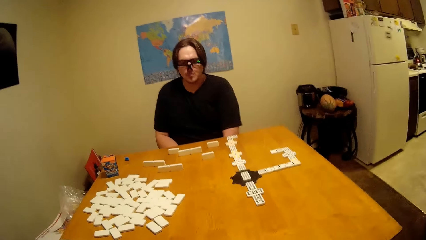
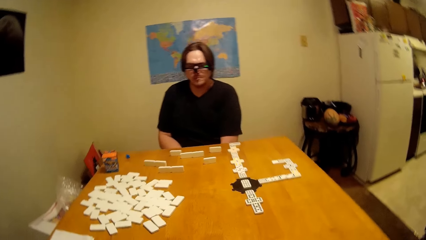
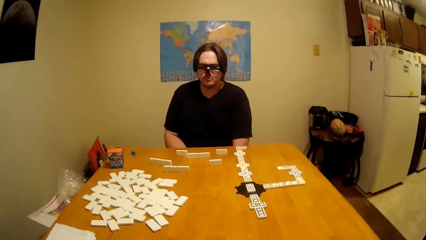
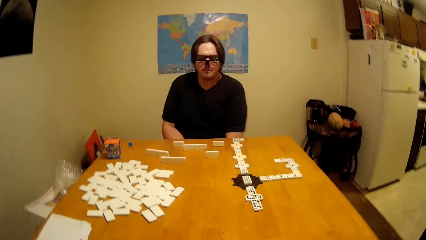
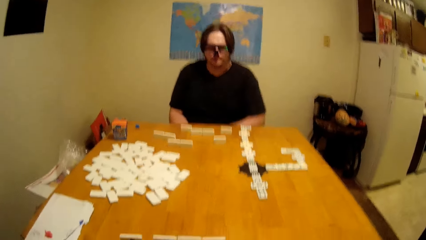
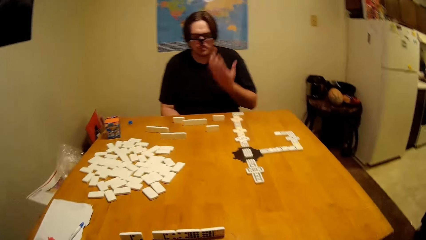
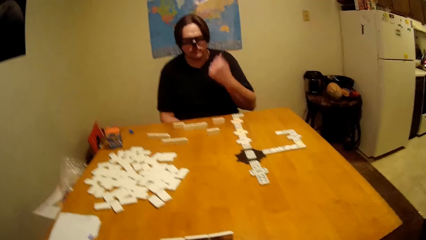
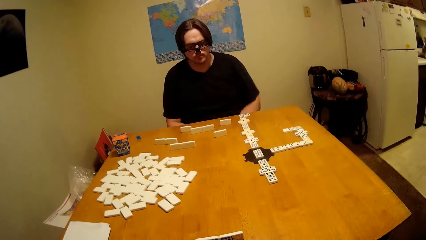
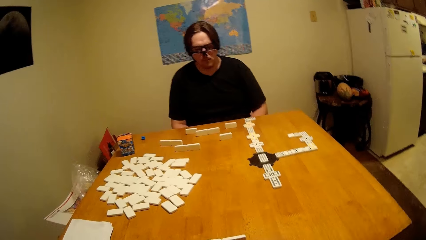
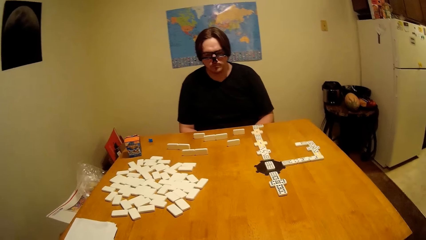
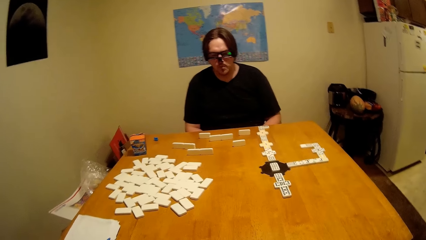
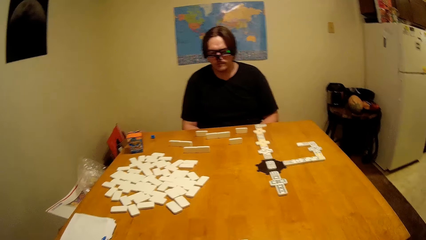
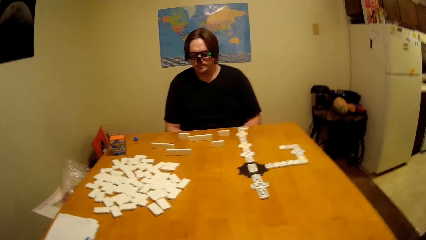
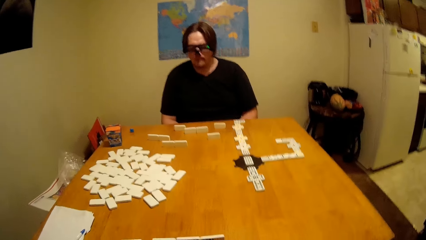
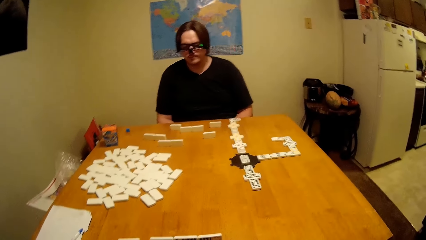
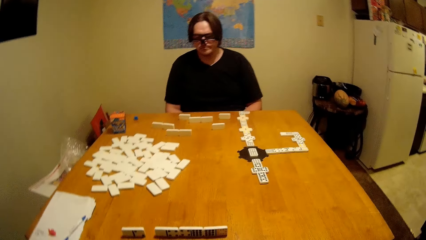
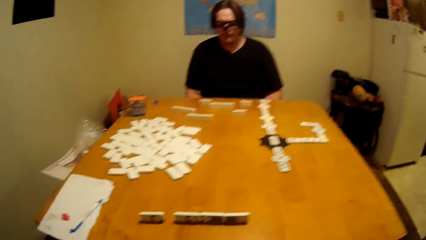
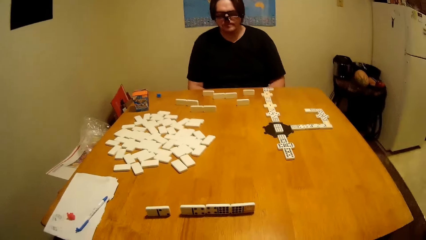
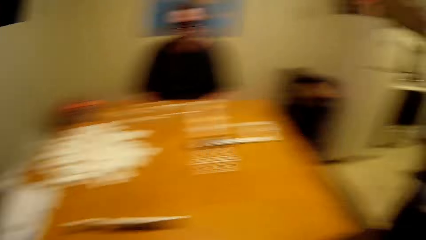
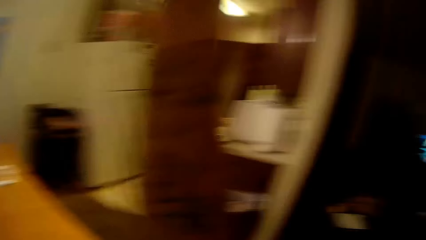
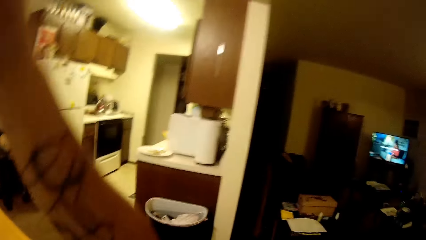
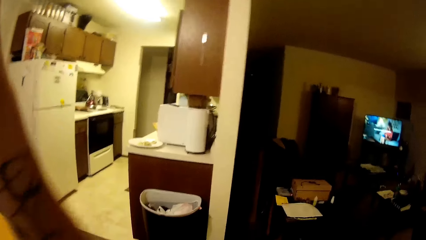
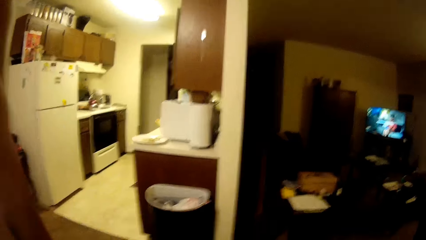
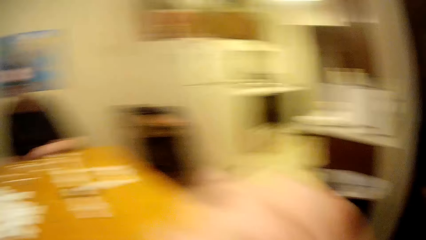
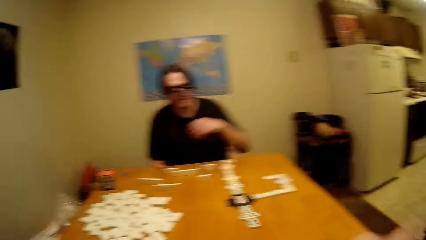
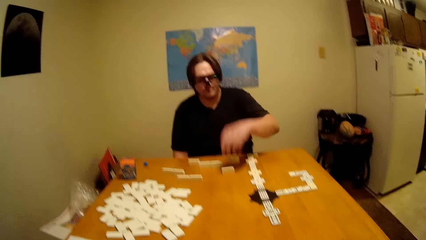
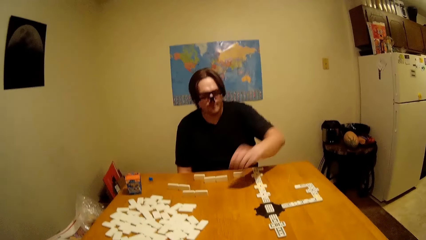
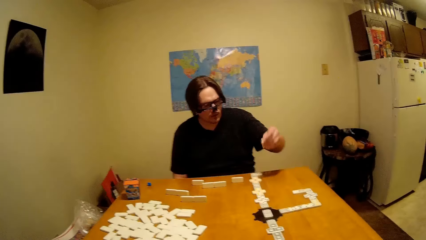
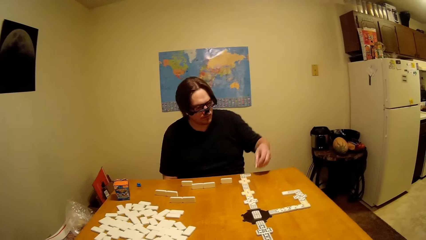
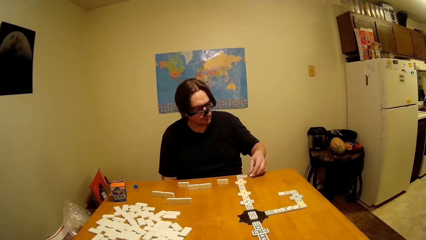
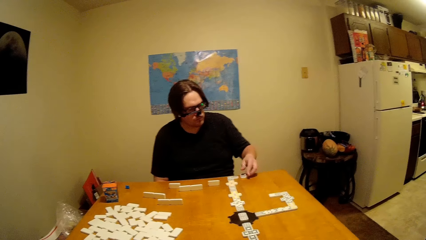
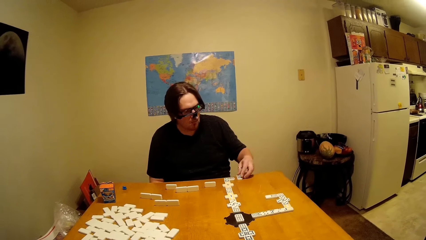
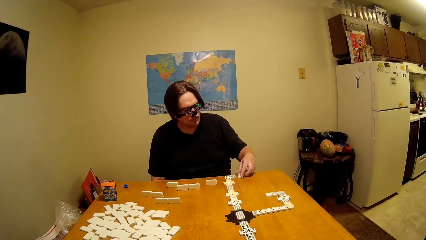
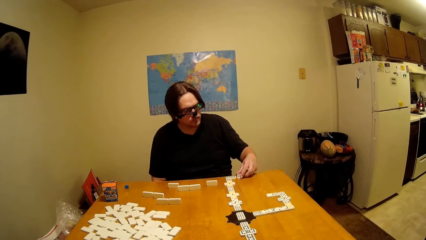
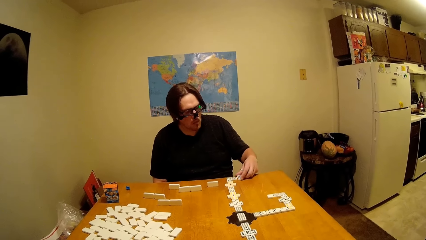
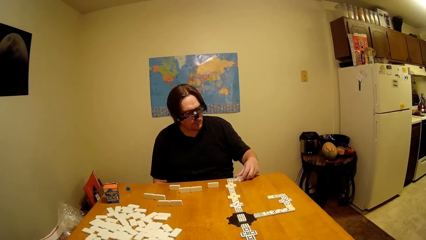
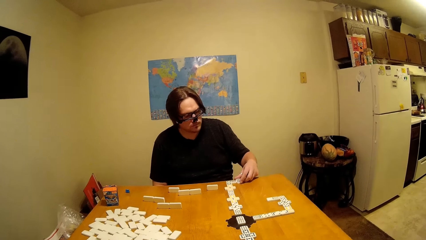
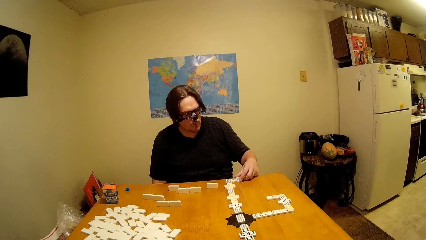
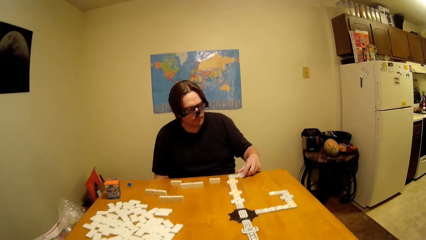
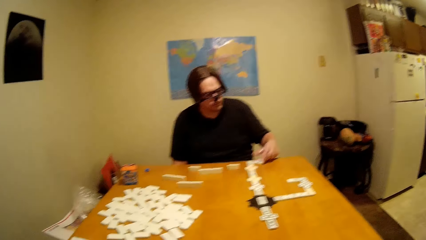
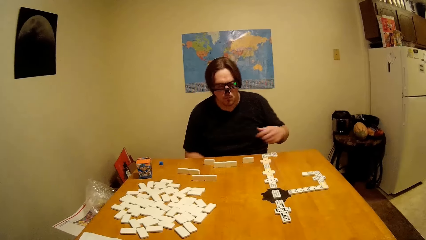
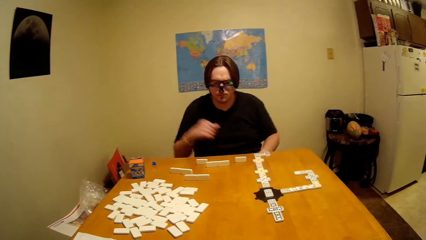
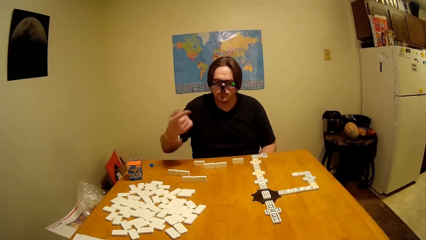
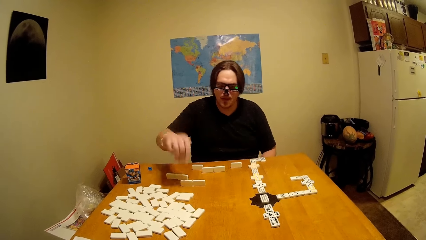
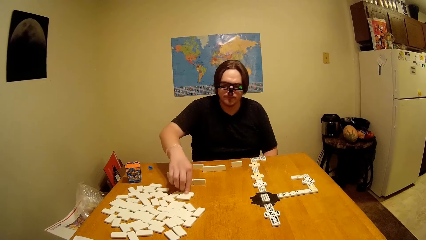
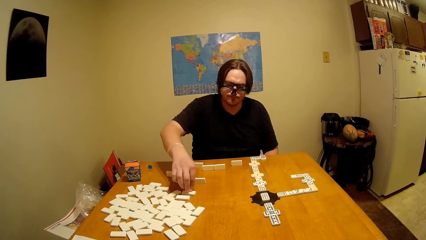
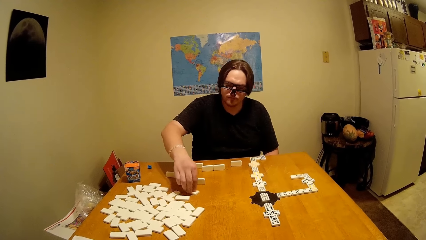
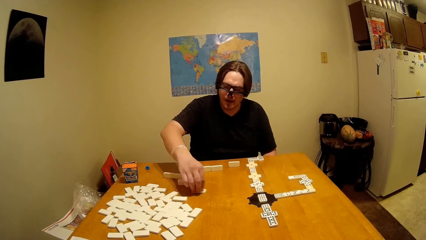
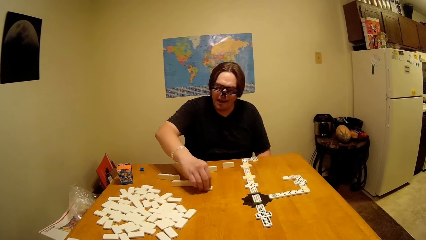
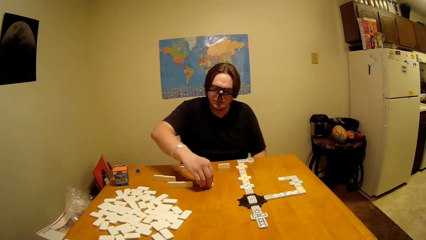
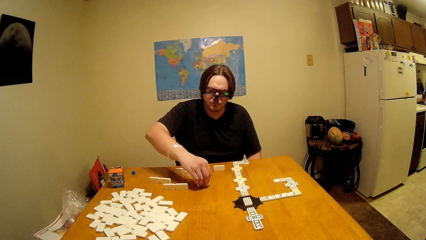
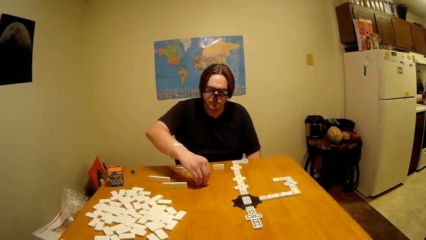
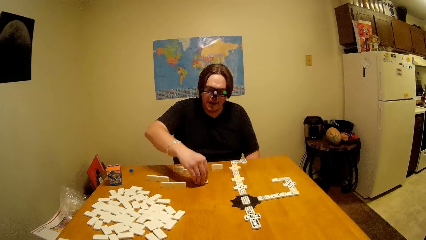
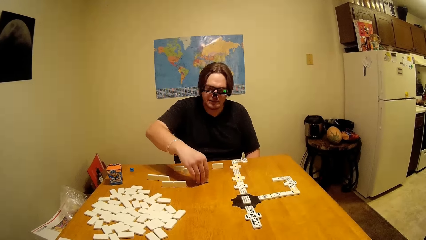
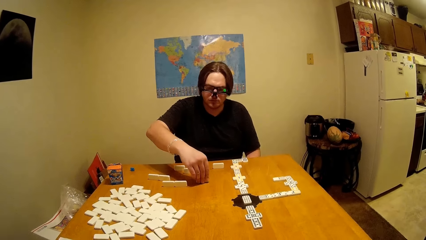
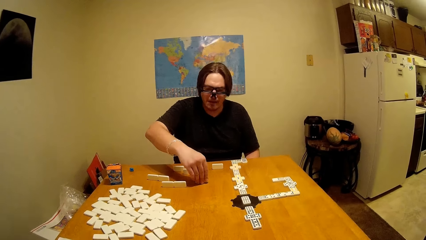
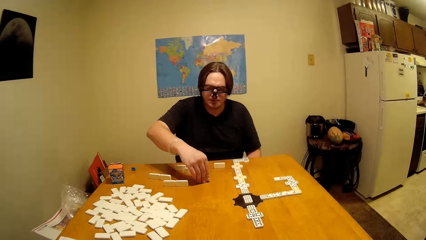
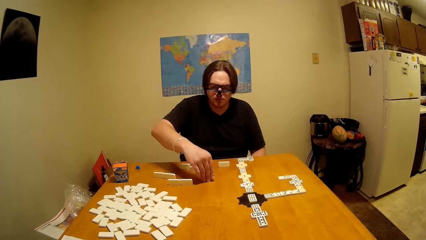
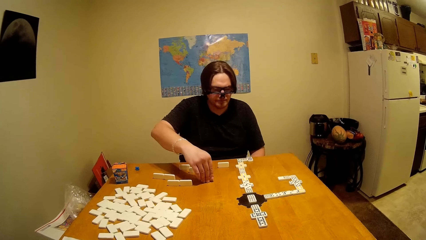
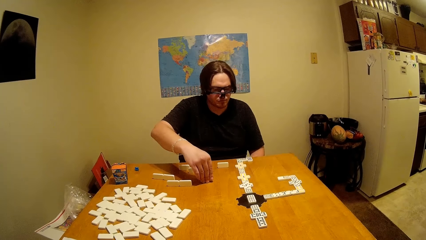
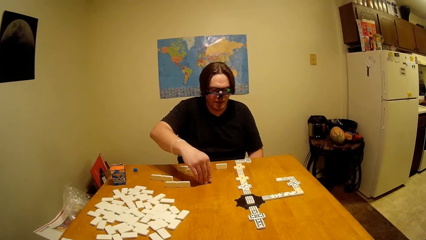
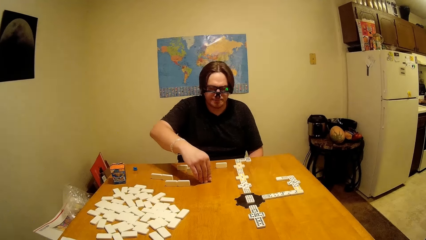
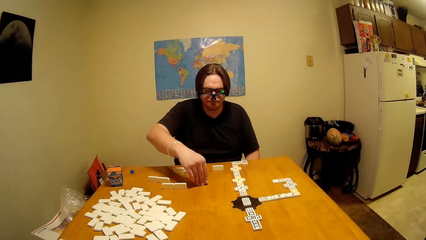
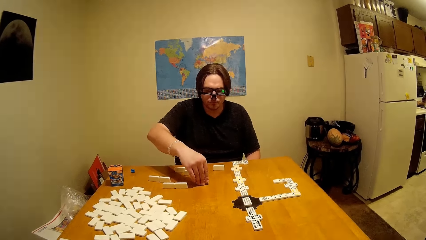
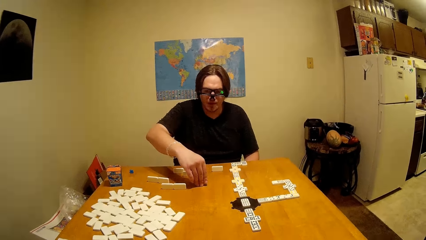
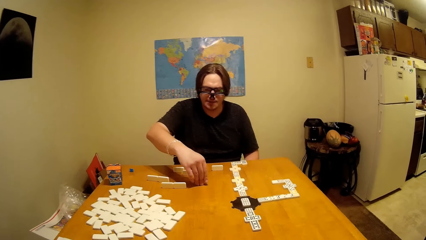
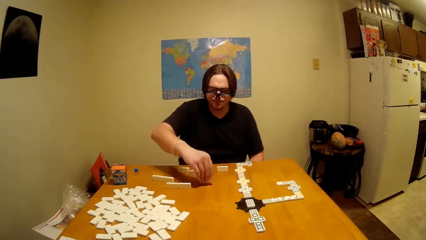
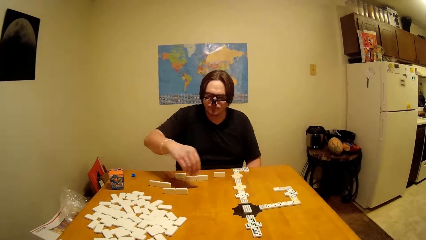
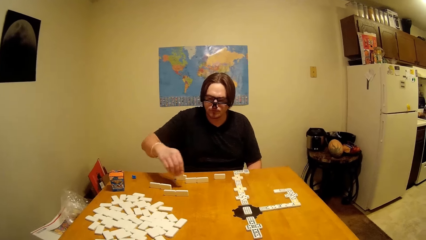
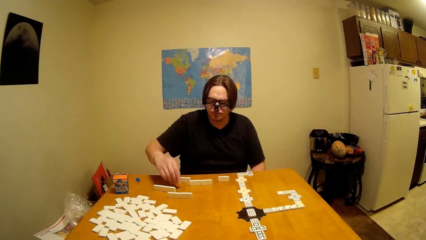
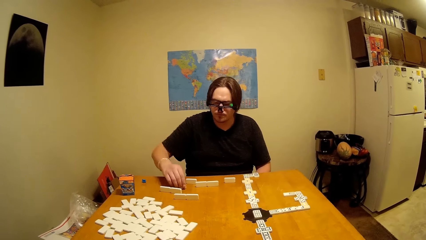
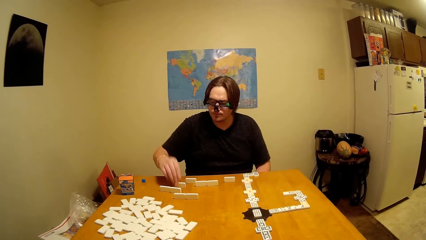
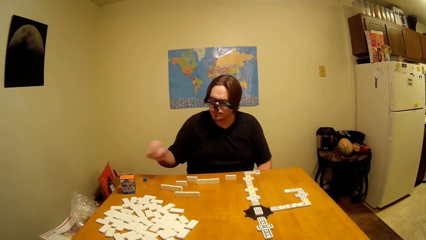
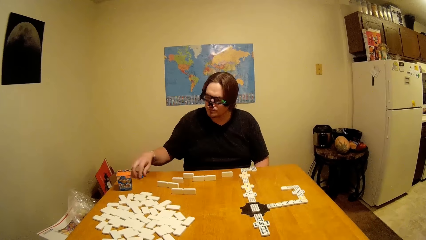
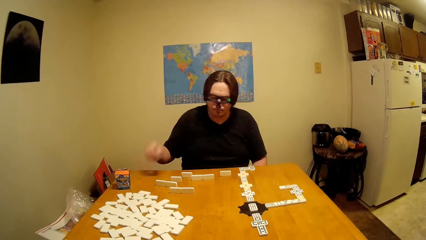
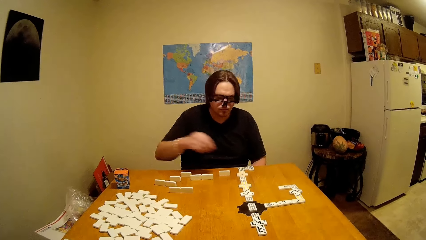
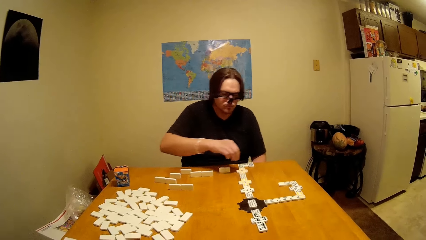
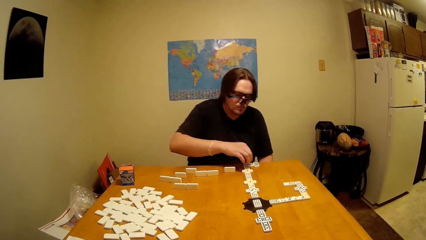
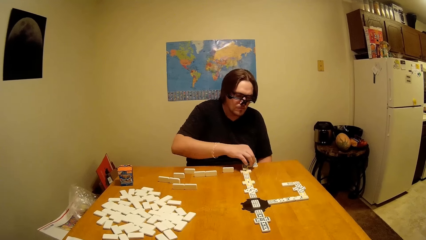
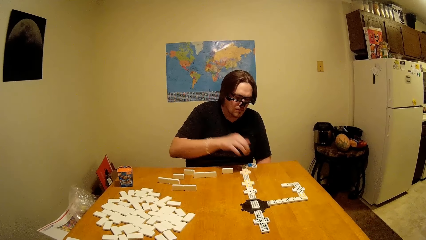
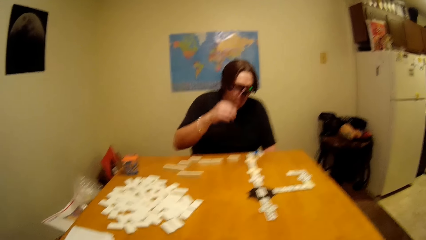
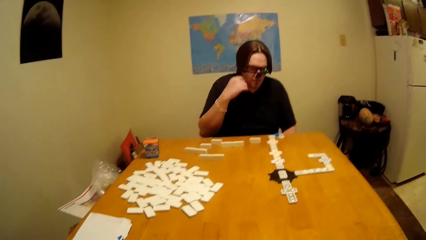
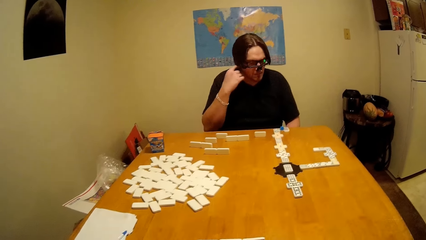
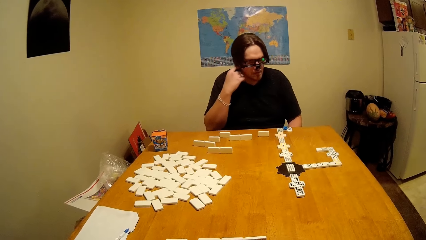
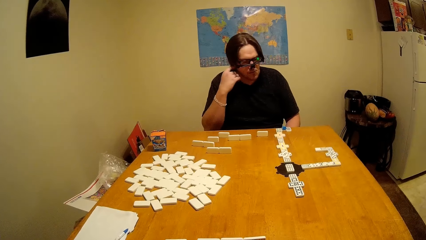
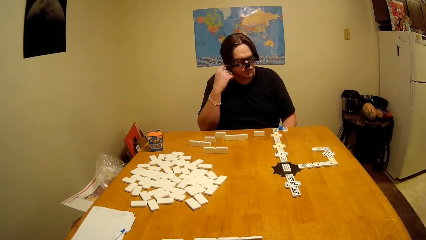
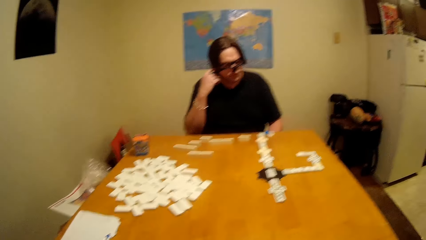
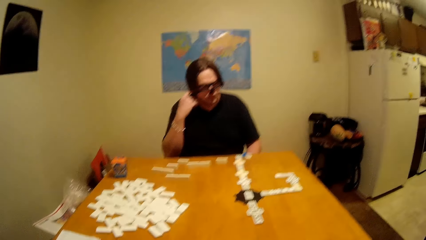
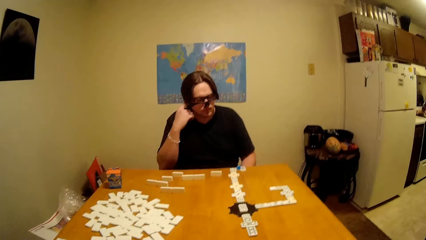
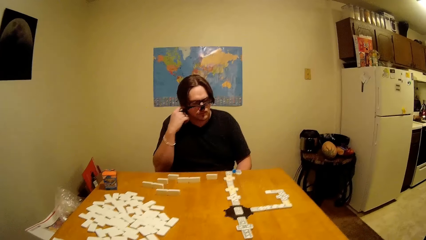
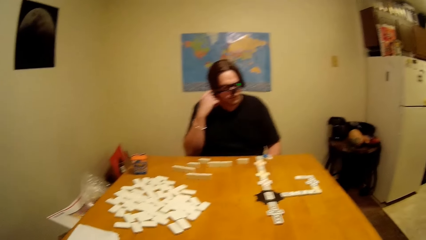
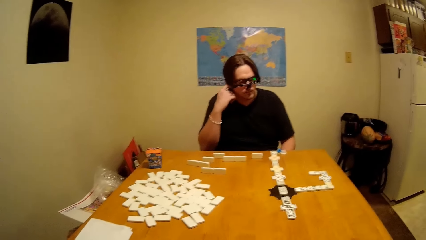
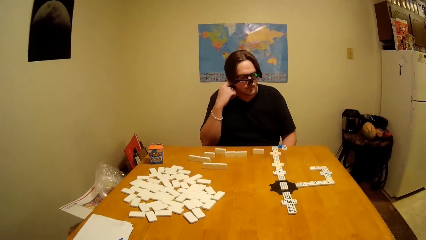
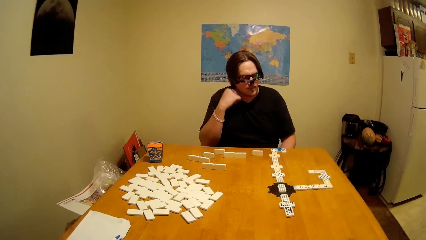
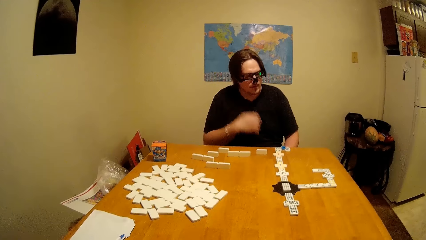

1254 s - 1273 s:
A man lifts up the hand. The camera wearer moves around the house and looks around the room. The man takes the dominoes piece, puts the dominoes piece down, and plays the dice. The man takes the dominoes piece and puts the dominoes piece down. The man takes the dice, picks a lid, puts the dice down, places the lid on the dice, and touches the hair.
